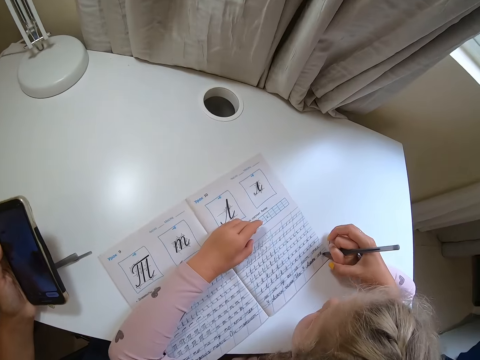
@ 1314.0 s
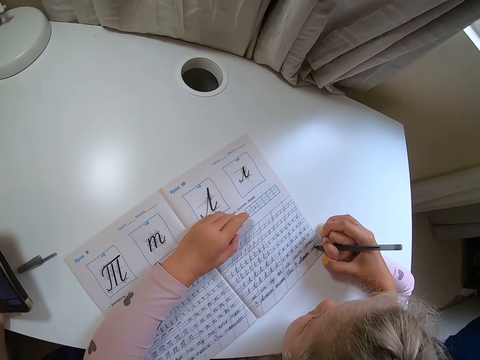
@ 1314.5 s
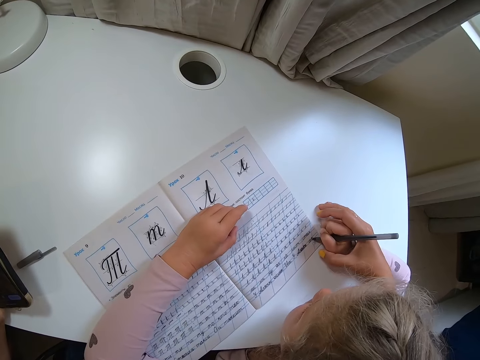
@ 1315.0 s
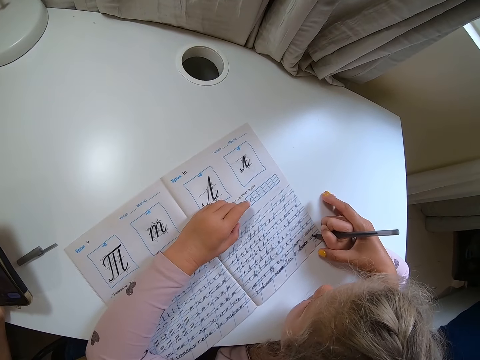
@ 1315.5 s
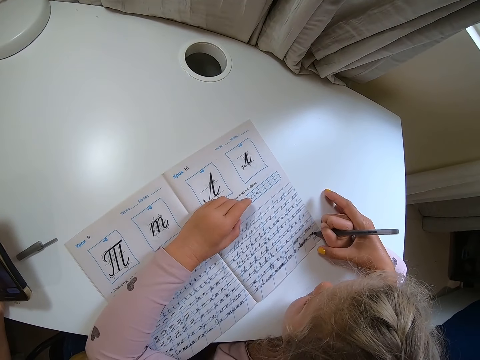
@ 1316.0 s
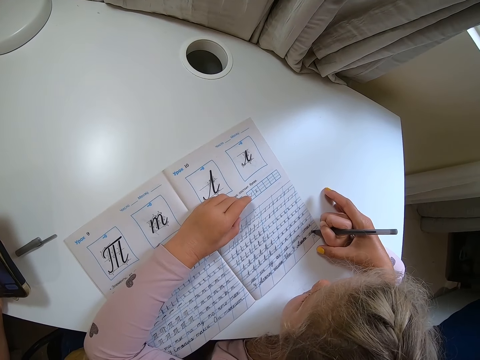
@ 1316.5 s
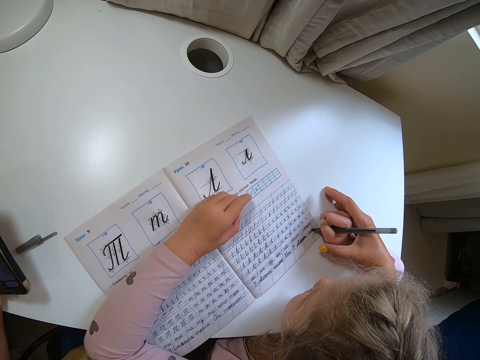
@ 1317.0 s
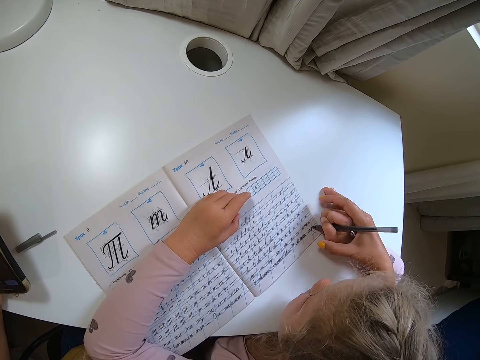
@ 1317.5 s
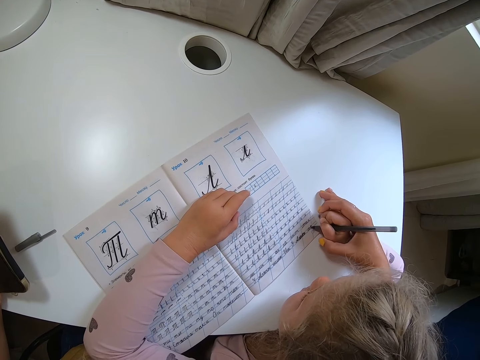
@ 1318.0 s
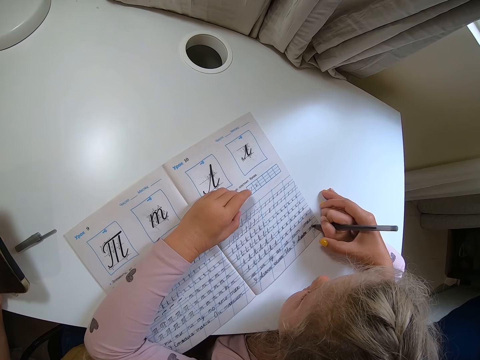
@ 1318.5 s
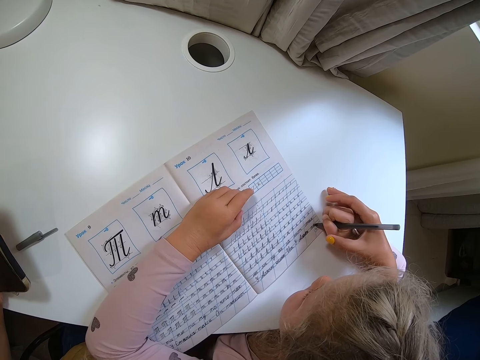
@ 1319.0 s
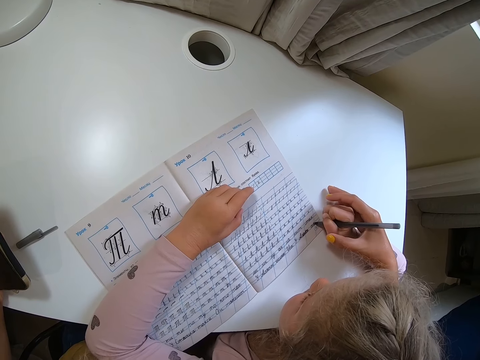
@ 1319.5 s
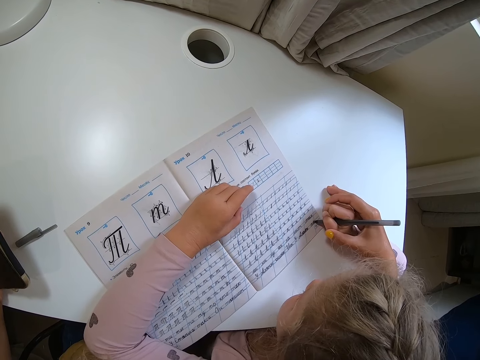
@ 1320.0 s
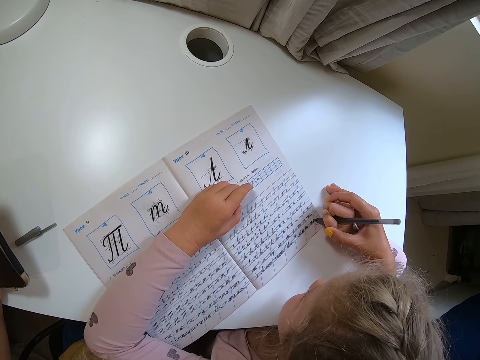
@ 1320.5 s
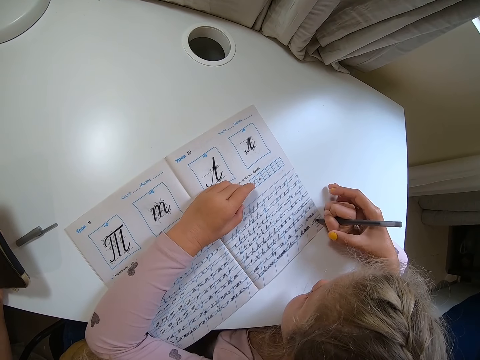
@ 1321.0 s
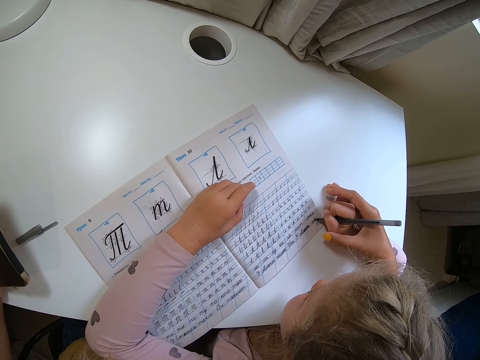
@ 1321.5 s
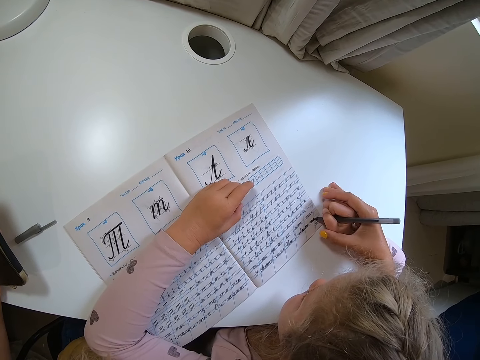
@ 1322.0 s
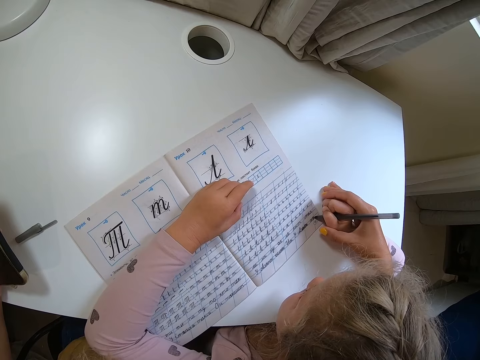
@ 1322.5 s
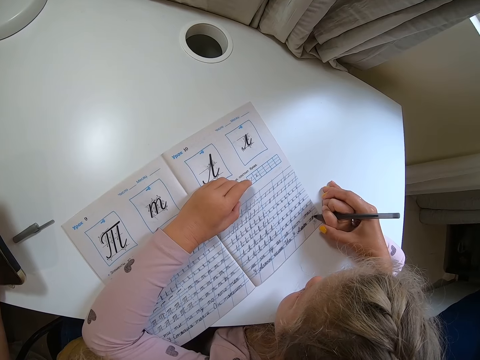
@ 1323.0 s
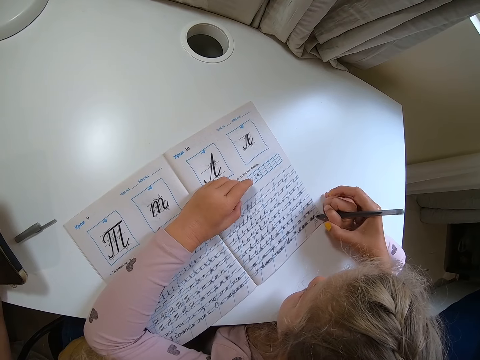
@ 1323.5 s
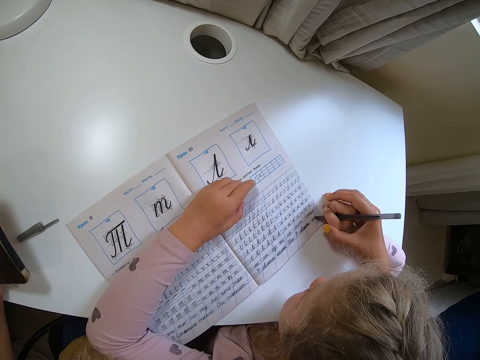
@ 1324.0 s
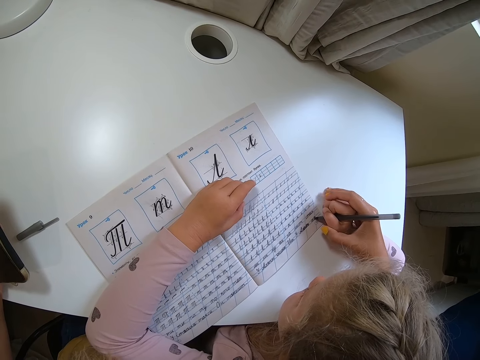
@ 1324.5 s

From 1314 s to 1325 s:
The camera wearer holds the child's hand.

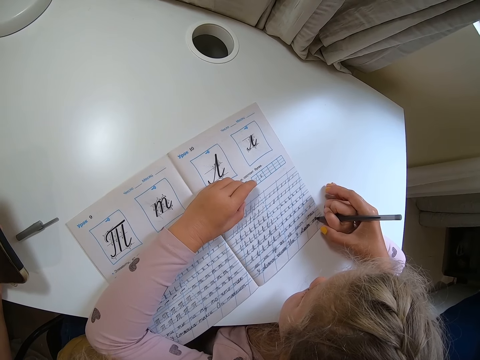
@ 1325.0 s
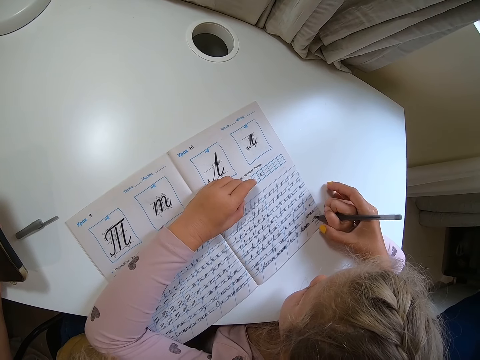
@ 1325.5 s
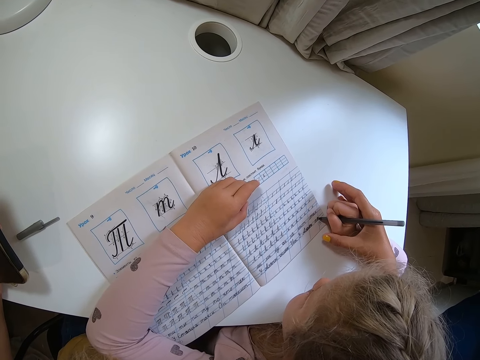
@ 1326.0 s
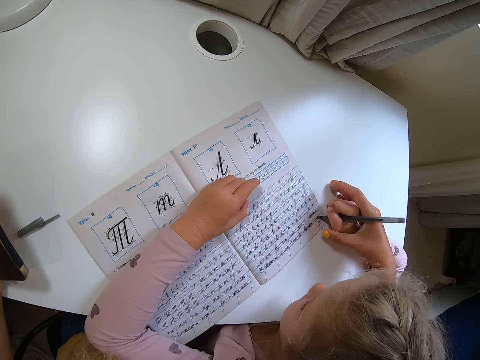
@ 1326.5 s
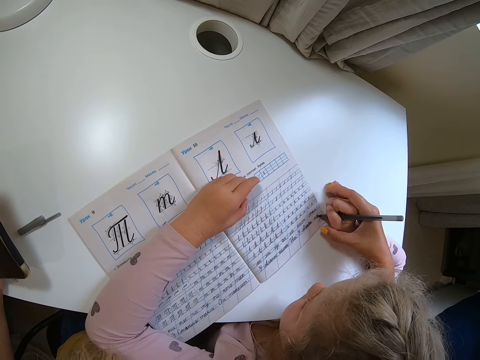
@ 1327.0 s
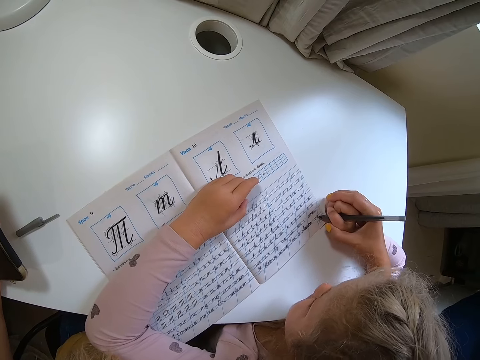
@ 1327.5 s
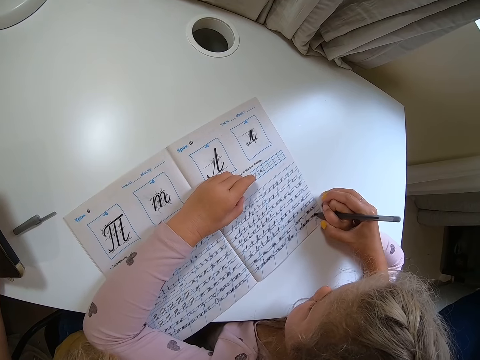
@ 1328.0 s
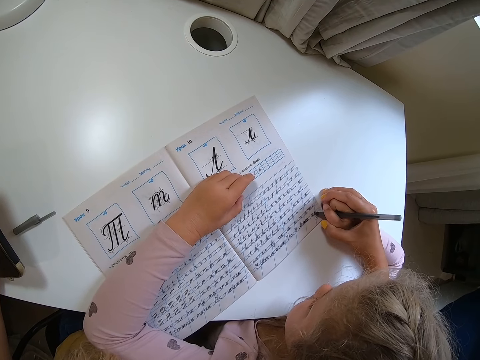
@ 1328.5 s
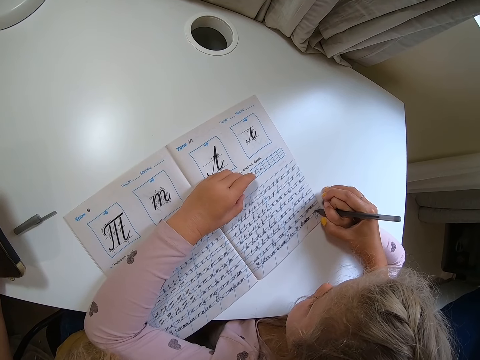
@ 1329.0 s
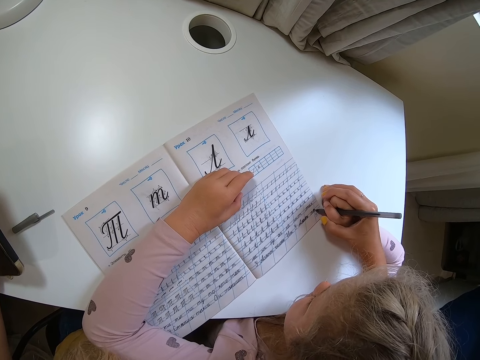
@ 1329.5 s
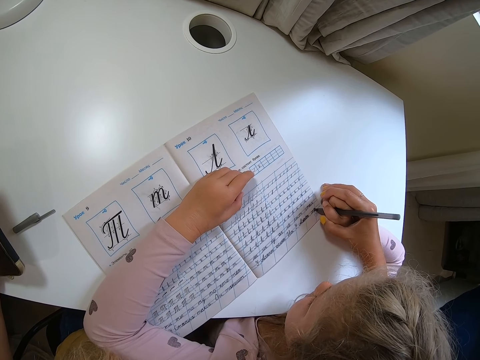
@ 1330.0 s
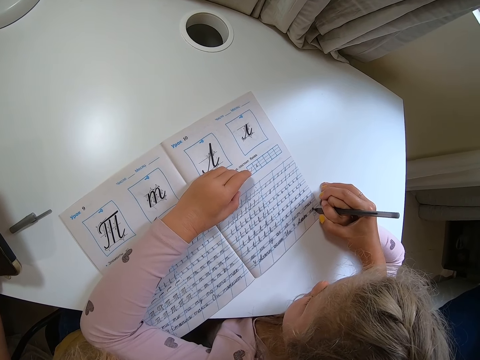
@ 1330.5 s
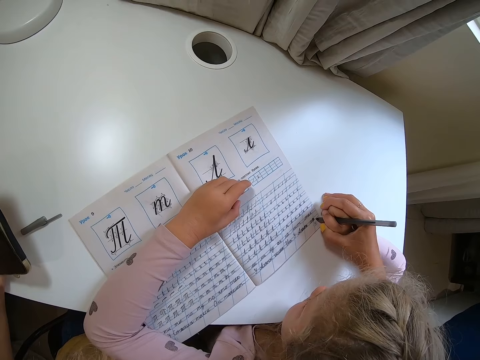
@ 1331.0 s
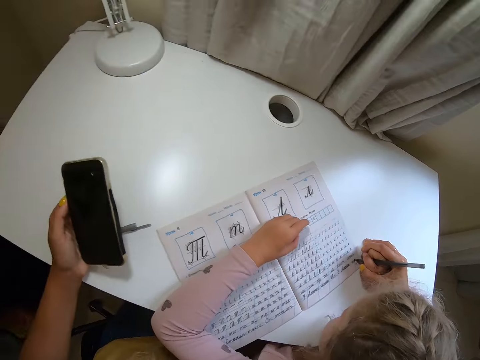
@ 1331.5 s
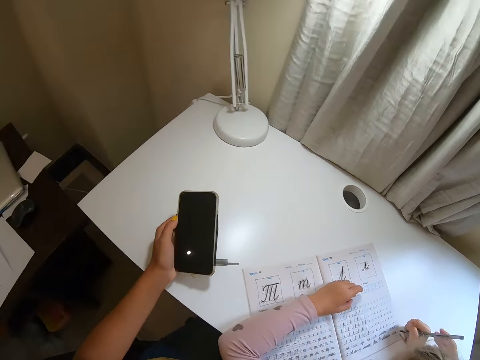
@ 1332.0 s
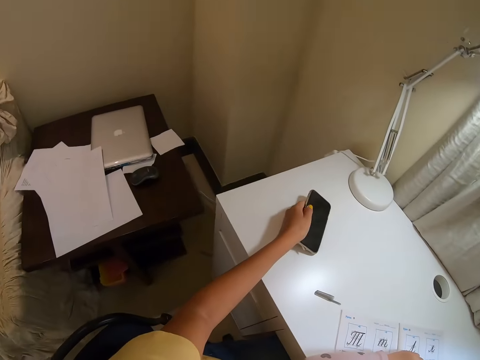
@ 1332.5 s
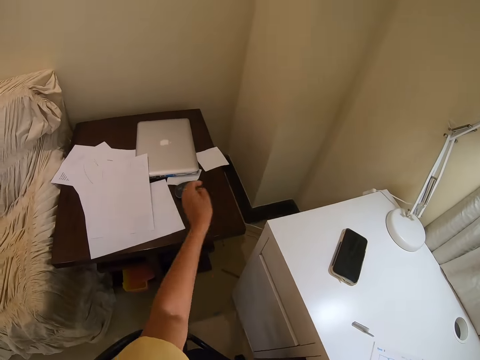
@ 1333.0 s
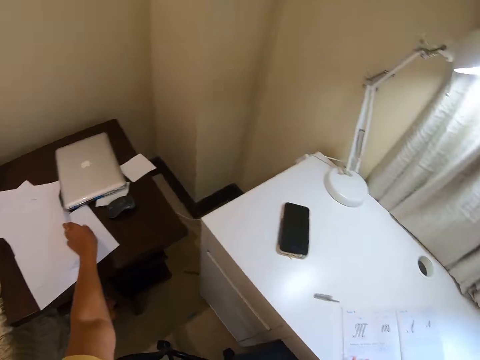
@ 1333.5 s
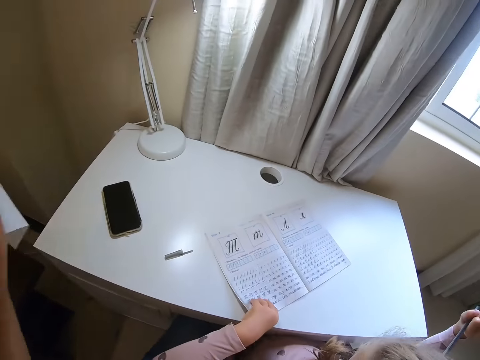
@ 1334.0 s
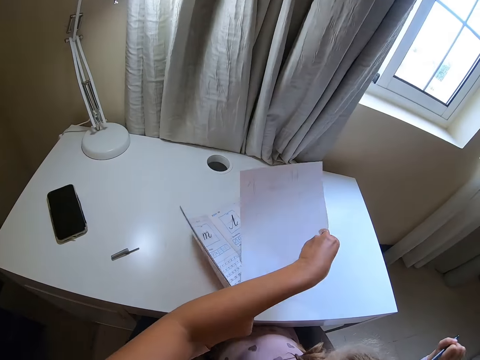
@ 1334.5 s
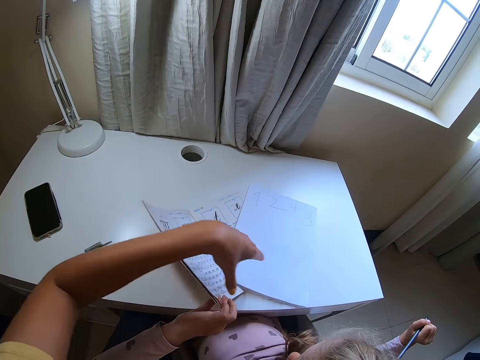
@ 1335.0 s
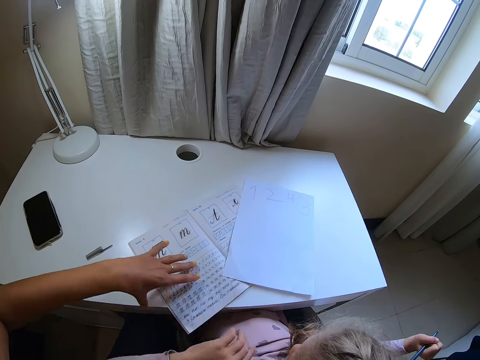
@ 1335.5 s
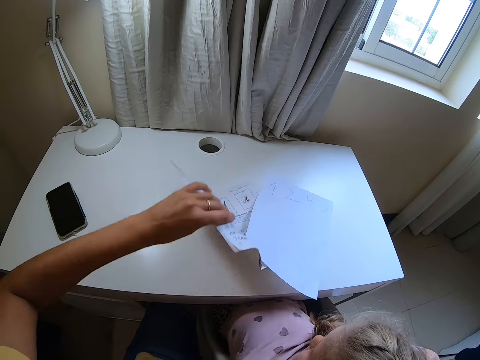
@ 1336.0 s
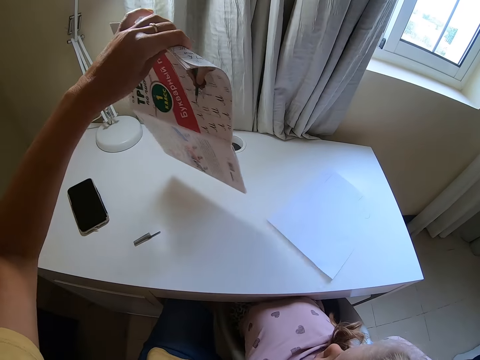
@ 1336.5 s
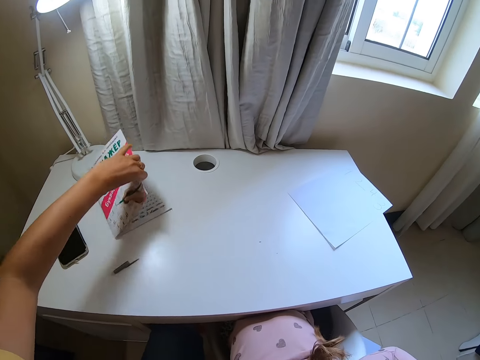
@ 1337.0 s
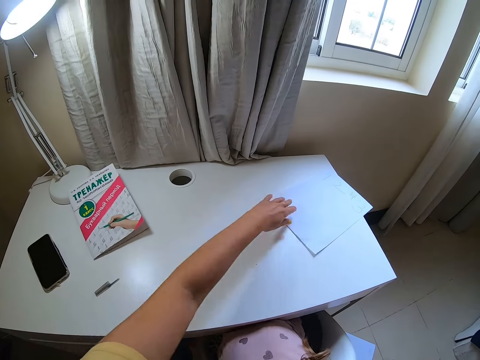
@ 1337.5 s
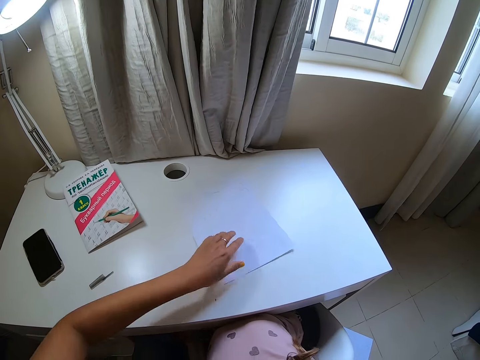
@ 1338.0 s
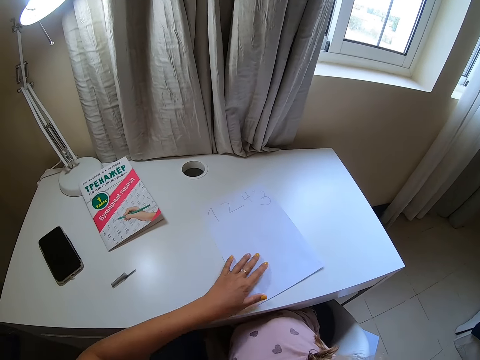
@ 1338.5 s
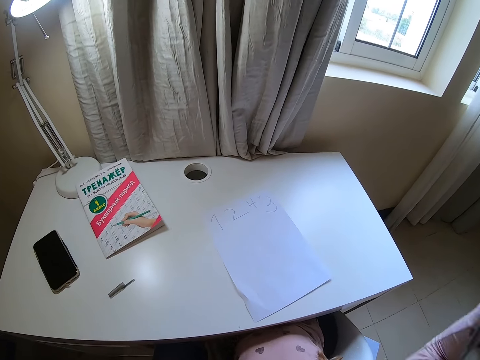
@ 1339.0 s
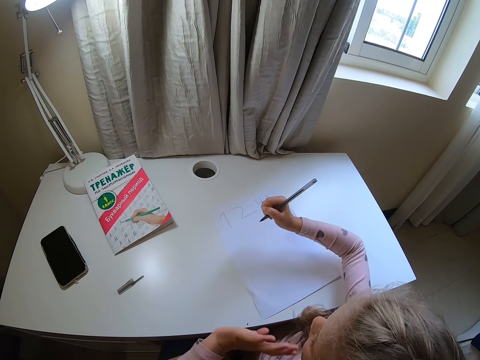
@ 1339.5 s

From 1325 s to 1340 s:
The camera wearer holds the child's hand. They place the phone on the table. They pick up a paper. The child holds a book. The camera wearer puts the paper on the table. They put the book aside. The child removes a hand from the book. The camera wearer lifts the book. They pull the paper.
